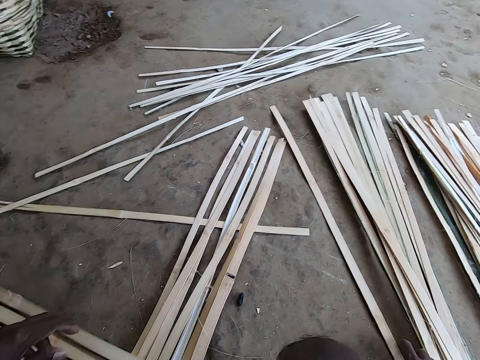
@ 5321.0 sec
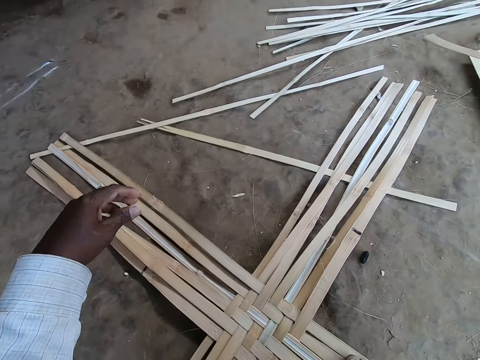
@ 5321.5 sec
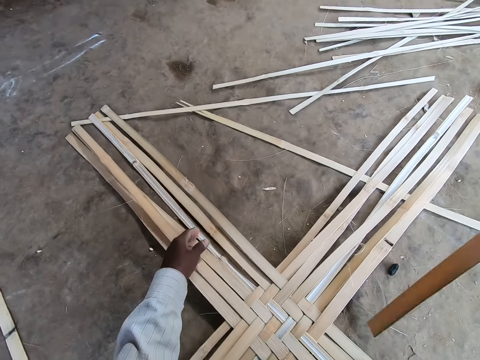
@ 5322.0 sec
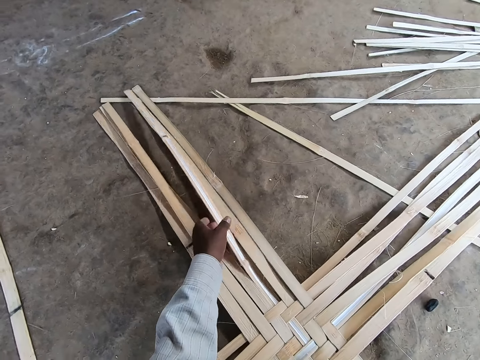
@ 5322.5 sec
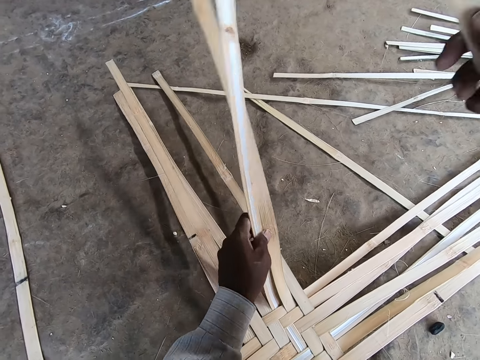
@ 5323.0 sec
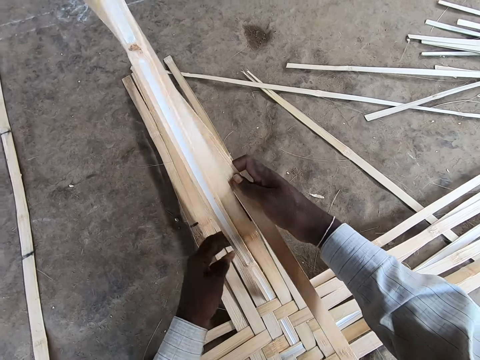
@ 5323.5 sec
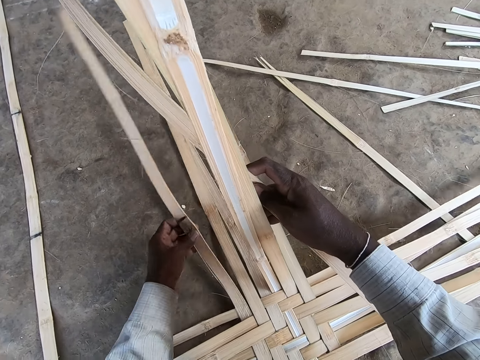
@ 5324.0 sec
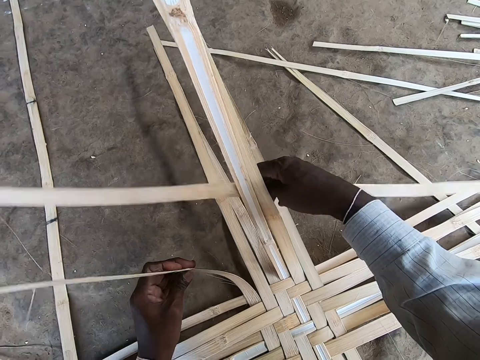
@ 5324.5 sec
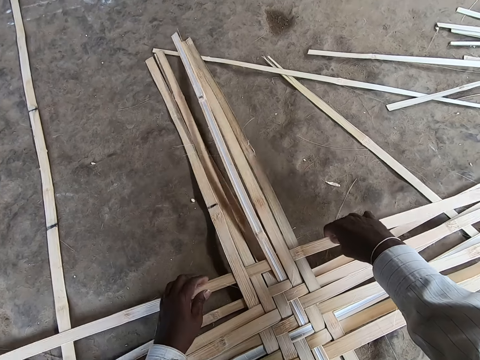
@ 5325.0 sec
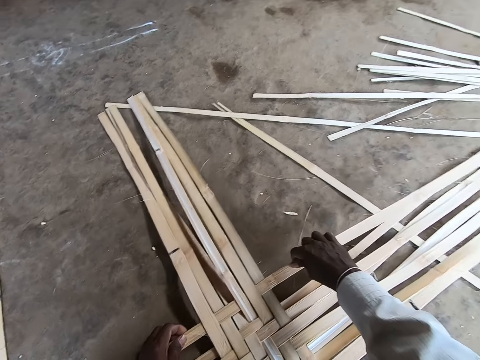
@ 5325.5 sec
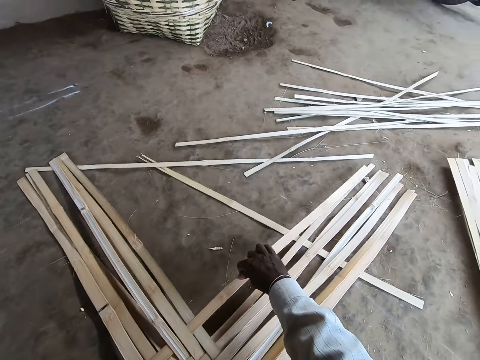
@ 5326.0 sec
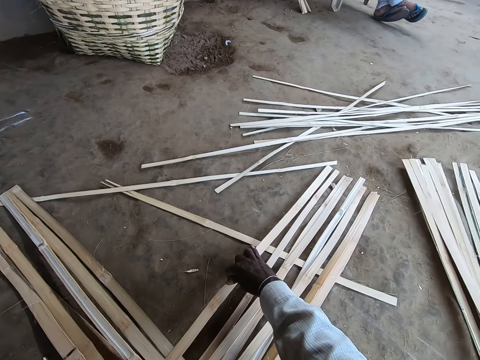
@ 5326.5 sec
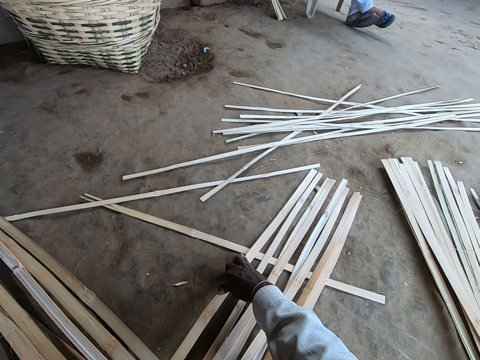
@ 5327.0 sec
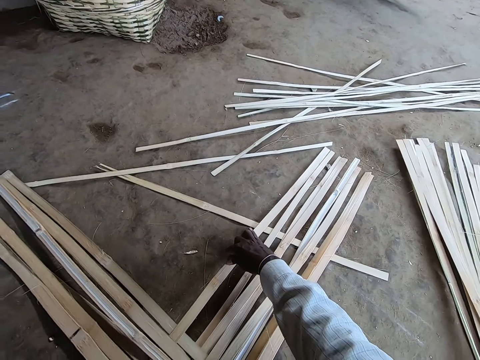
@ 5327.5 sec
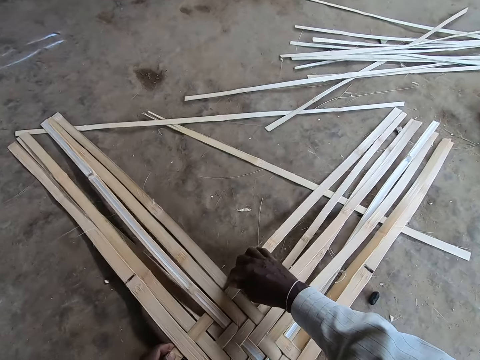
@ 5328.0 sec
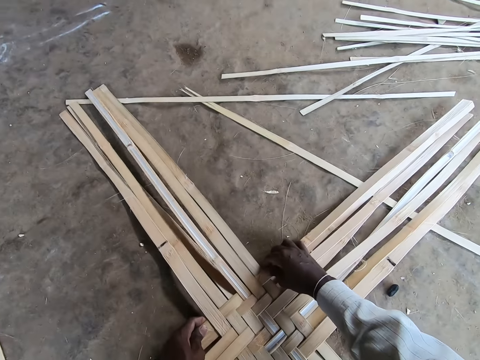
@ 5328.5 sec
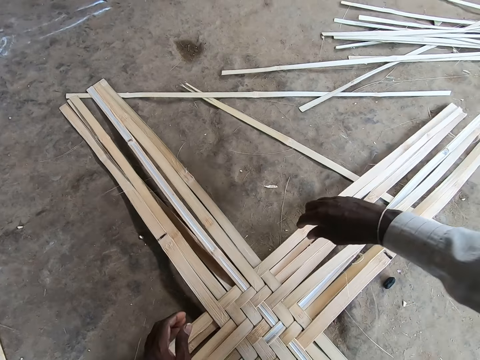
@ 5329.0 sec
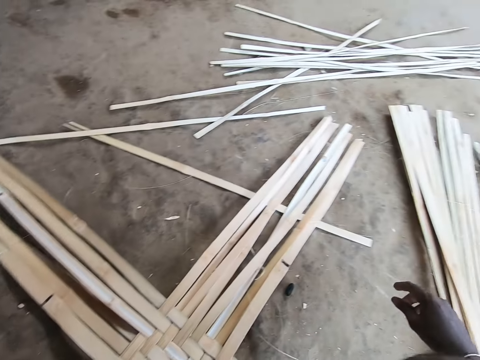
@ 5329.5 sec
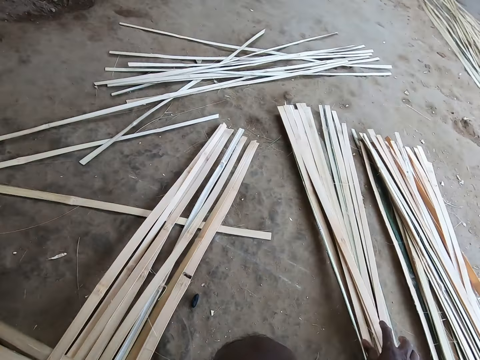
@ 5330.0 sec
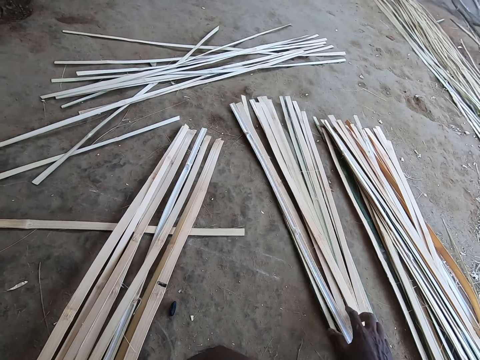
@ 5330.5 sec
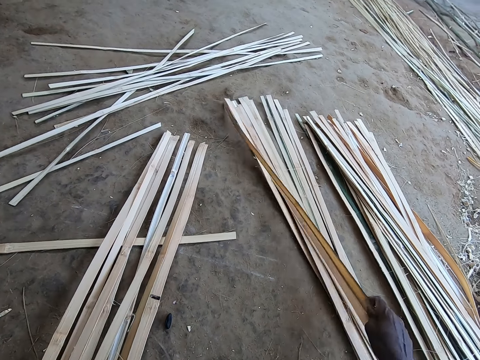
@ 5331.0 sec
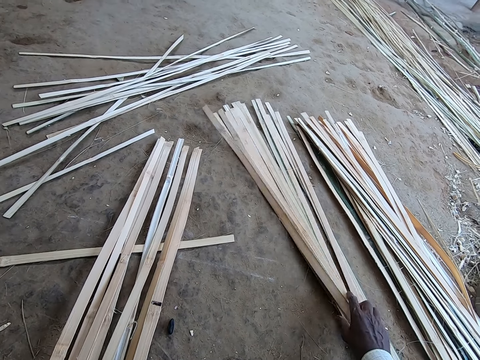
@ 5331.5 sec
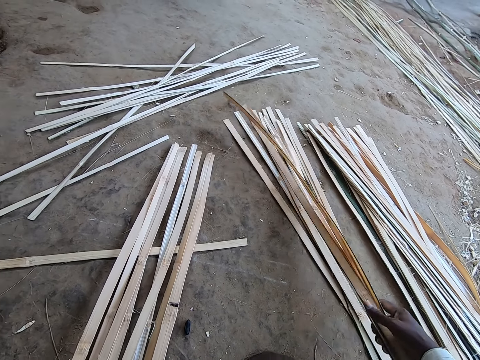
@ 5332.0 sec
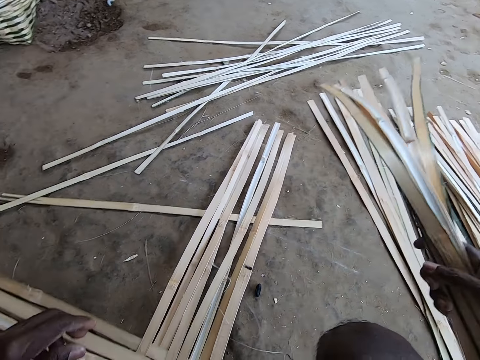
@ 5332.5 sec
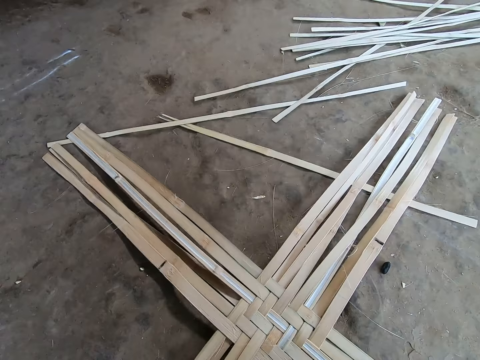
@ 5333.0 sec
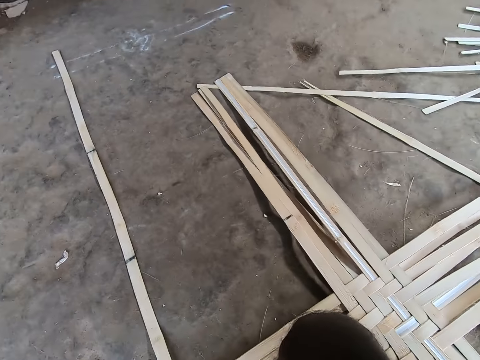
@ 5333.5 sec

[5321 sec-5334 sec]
The camera wearer weaves the bamboo strips or papyrus reed on the ground with both hands. He places the papyrus reed between other papyrus reed. He converses with a female. He adjusts the papyrus reed with his hands. He picks some bamboo strips from the ground with his right hand.

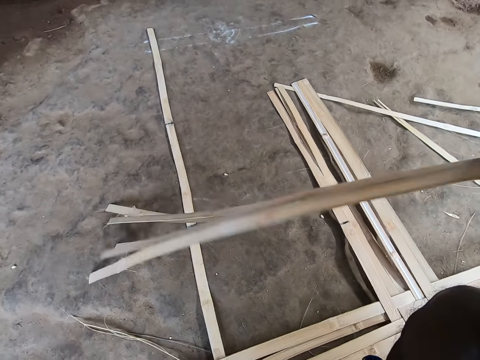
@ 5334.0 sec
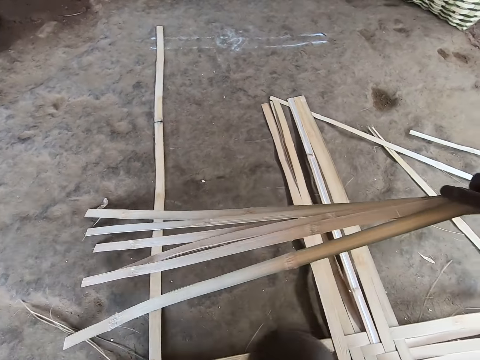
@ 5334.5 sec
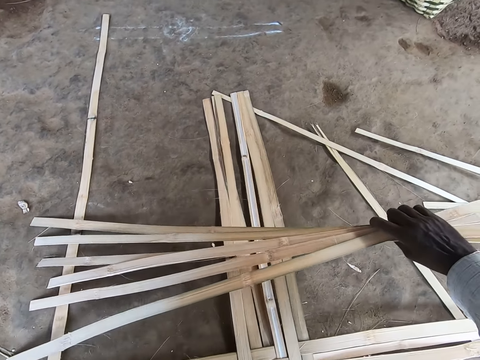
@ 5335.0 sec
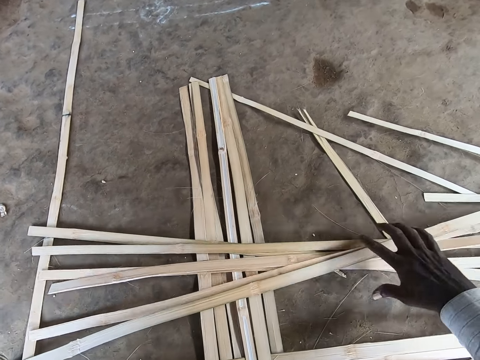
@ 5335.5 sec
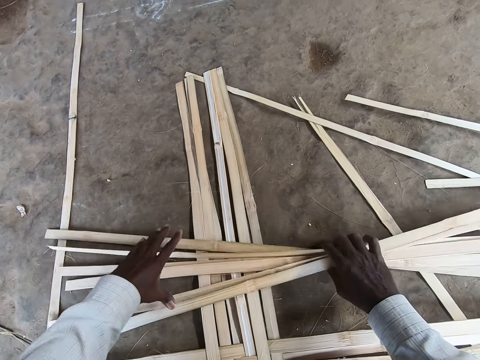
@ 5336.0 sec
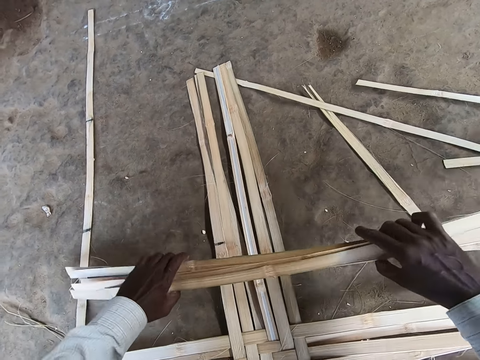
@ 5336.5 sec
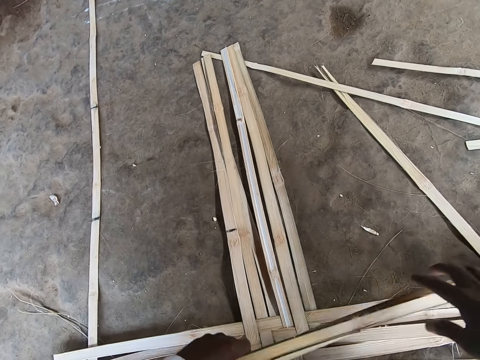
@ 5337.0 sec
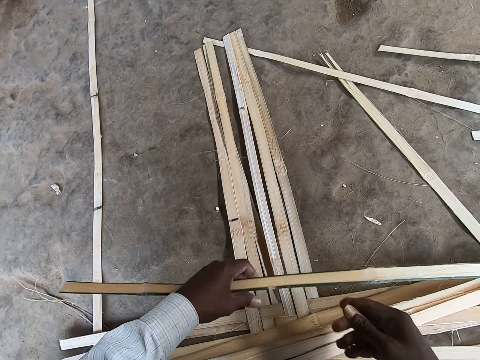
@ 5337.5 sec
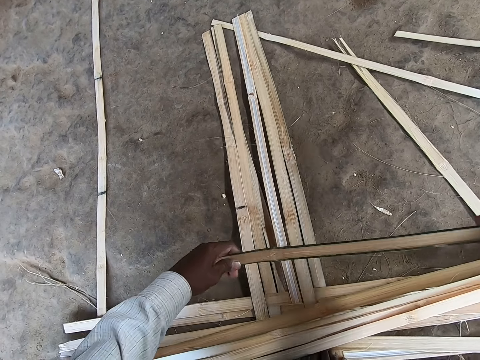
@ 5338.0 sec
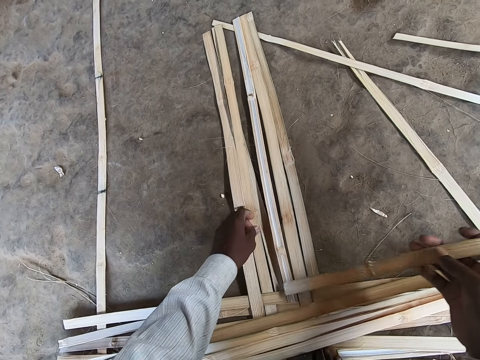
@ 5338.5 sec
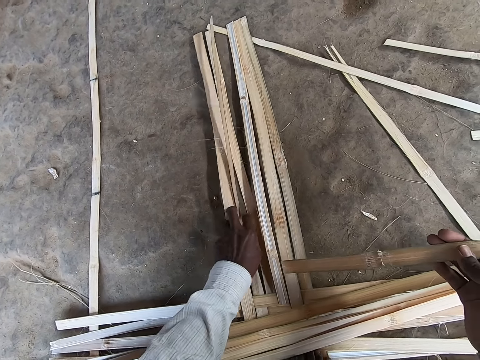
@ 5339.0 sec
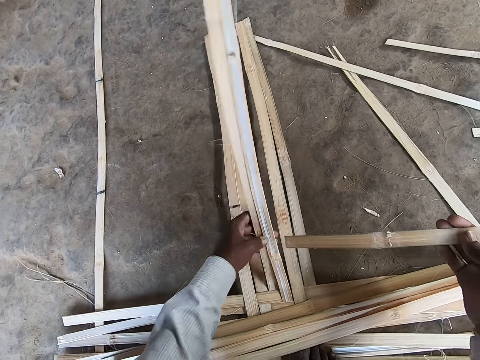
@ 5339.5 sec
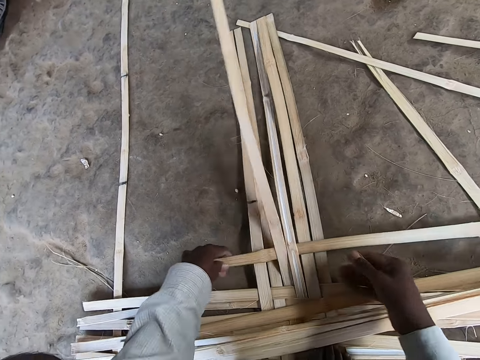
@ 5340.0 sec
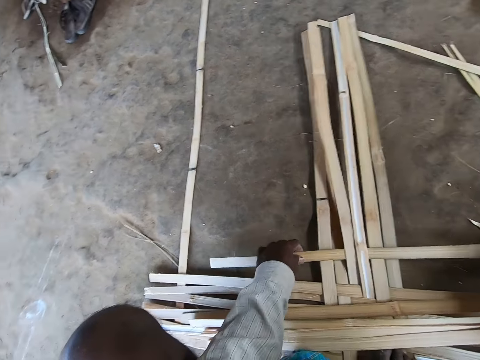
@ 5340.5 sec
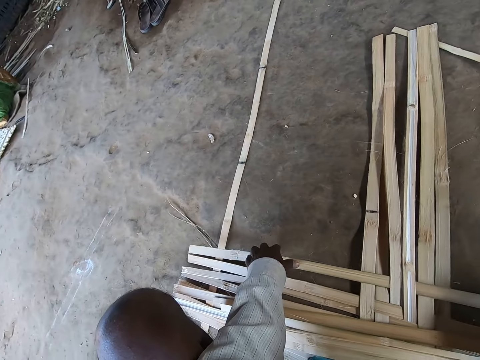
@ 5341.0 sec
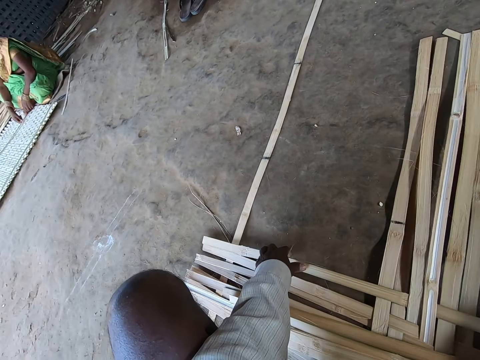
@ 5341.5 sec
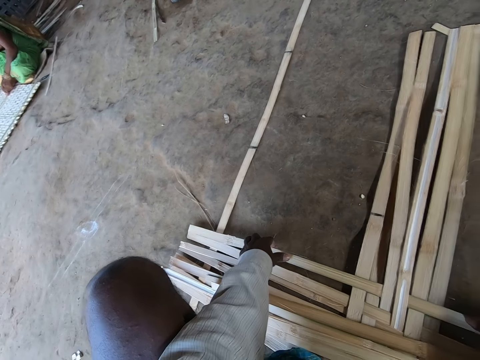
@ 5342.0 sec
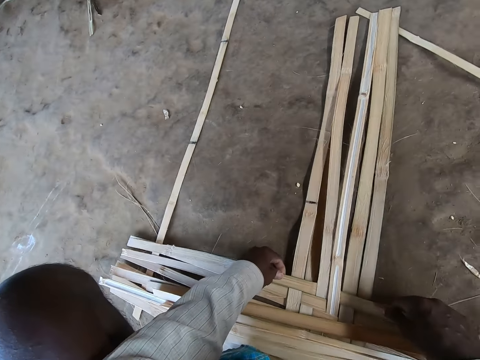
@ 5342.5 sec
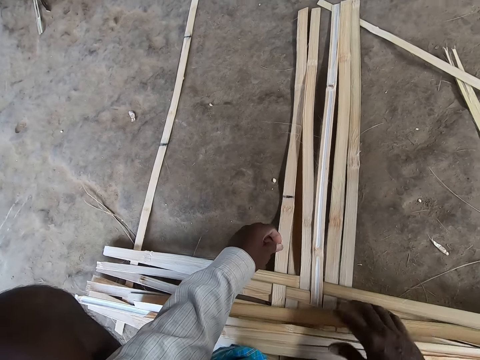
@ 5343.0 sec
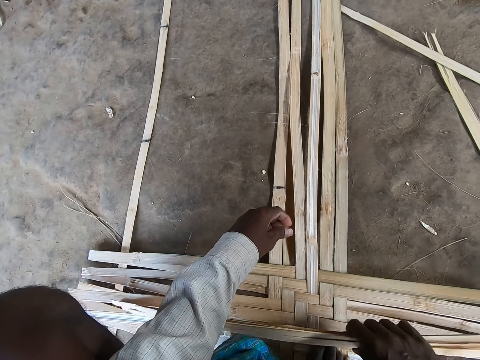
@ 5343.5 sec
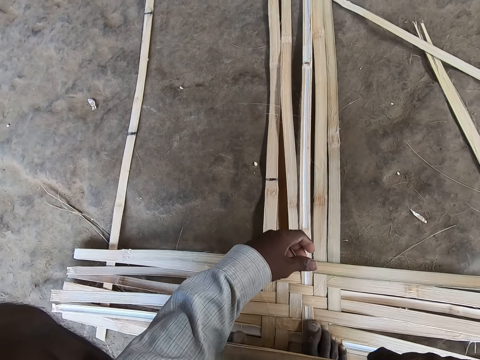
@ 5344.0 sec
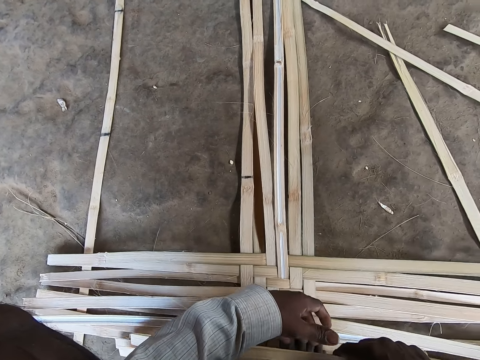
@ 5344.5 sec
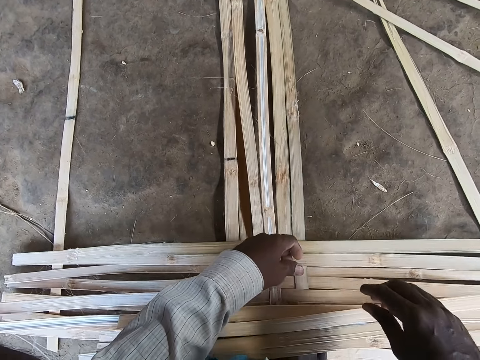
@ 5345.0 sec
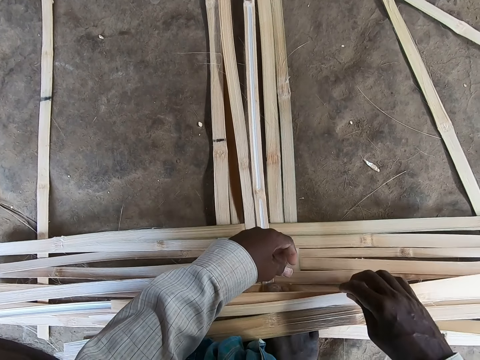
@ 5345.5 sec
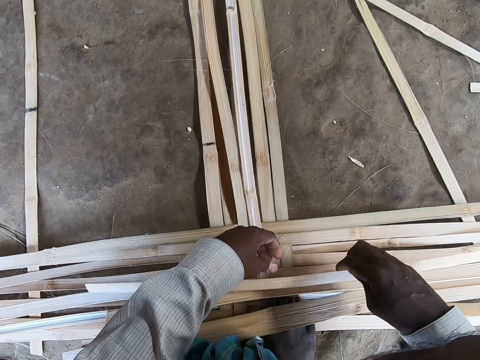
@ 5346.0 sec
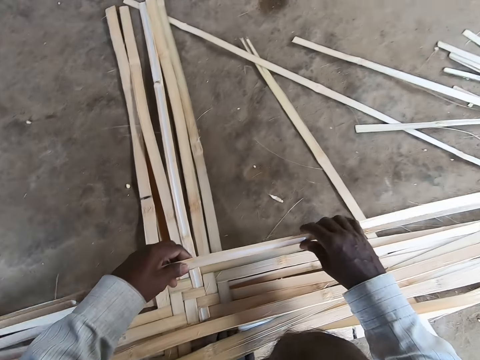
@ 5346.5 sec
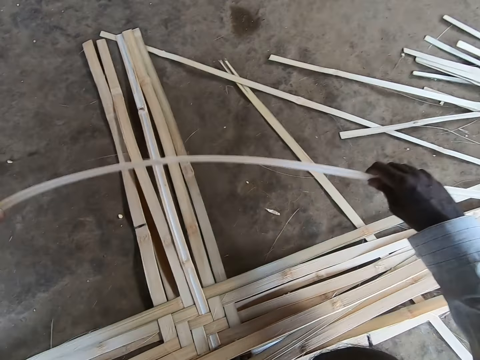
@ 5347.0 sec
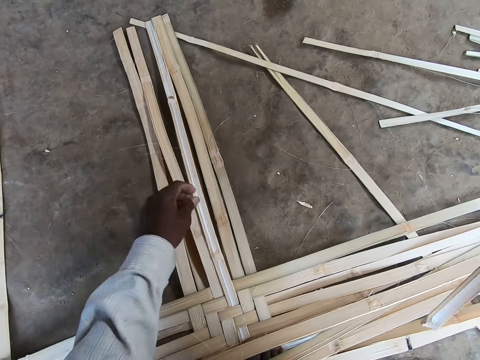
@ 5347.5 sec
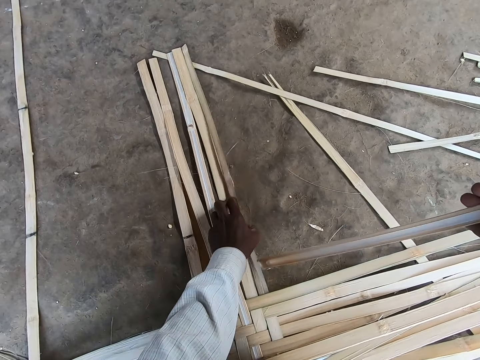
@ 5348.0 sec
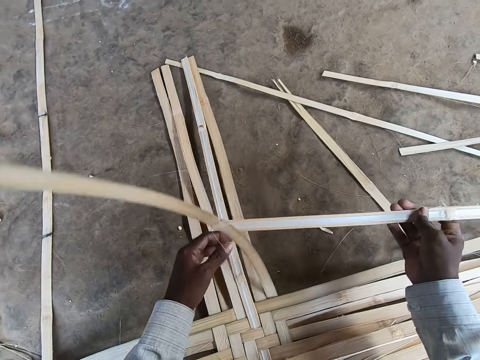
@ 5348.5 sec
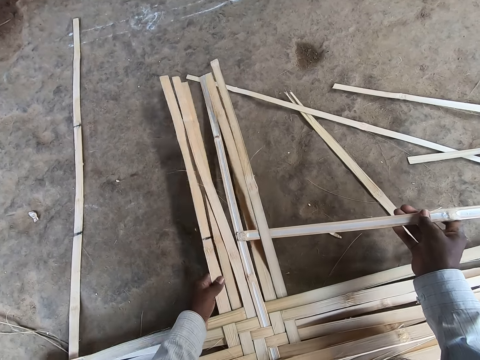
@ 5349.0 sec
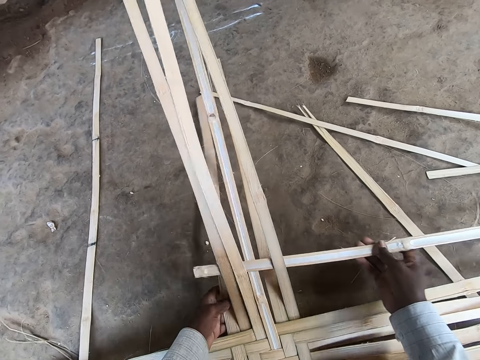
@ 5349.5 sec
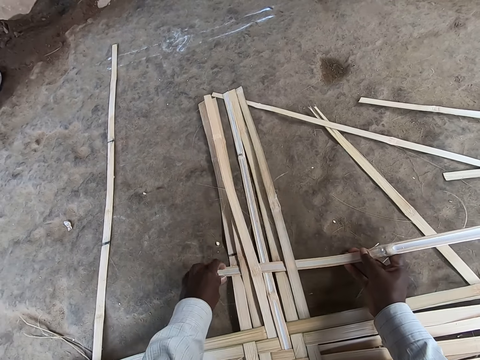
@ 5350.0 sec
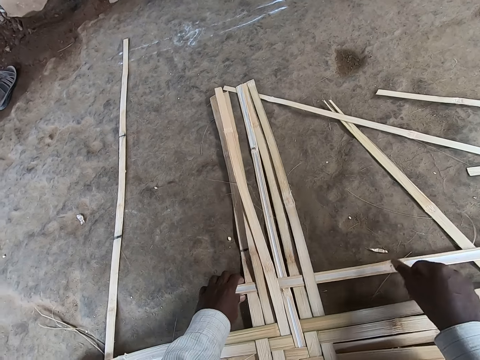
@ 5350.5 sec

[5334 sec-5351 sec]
The camera wearer drops the bamboo strips or papyrus reed on the ground with his right hand. He picks up the bamboo strips from the ground with both hands. He drops the bamboo strips on the ground with his left hand. He picks up the bamboo strip from the ground with his left hand. He takes the bamboo strip from his left hand with his right hand. He weaves the bamboo strip on the ground with both hands. He places the papyrus reed between other papyrus reed and adjusts the papyrus reed with his hands. He converses with a female. He picks up the bamboo strips from the ground with his right hand. He drops the bamboo strips on the ground with his right hand. He picks up the bamboo strip from the ground with his right hand. He holds the bamboo strip with both hands. He weaves the bamboo strips on the ground with both hands. He places the papyrus reed between other papyrus reed.
